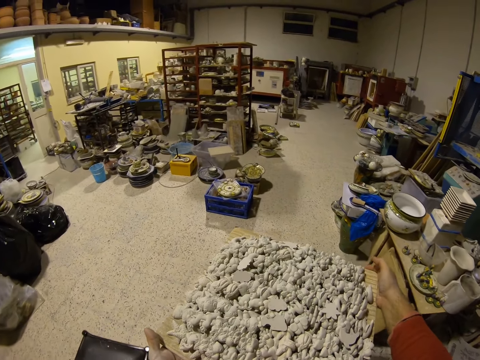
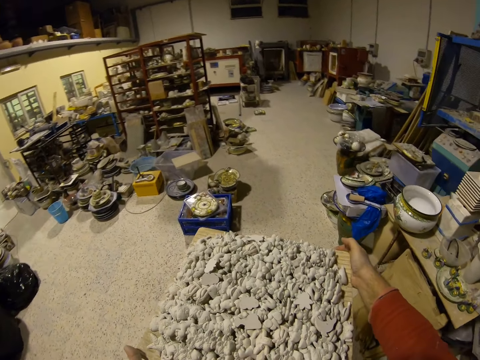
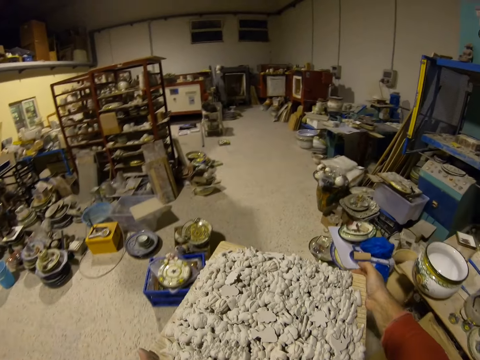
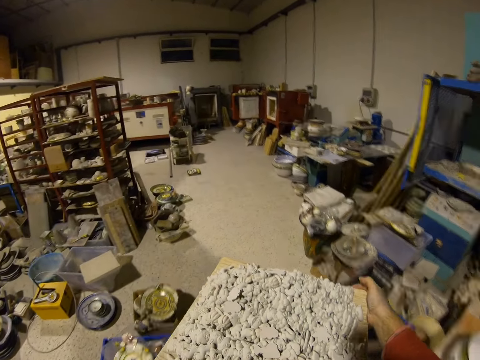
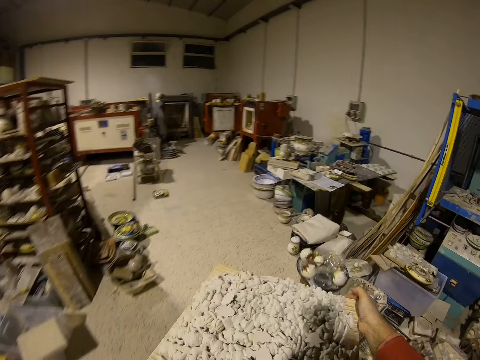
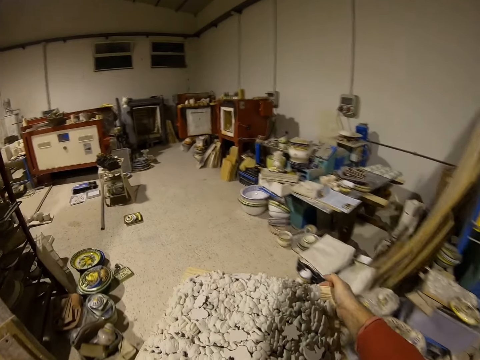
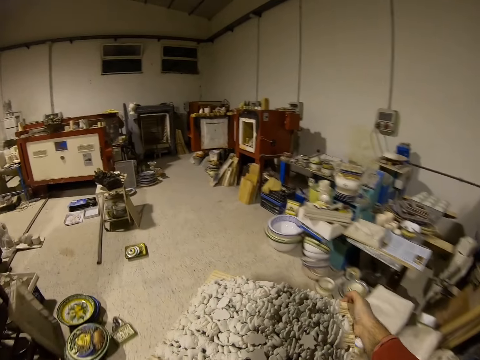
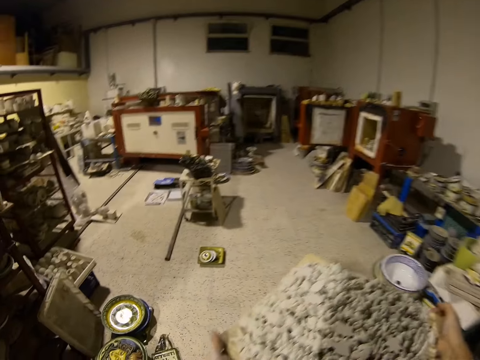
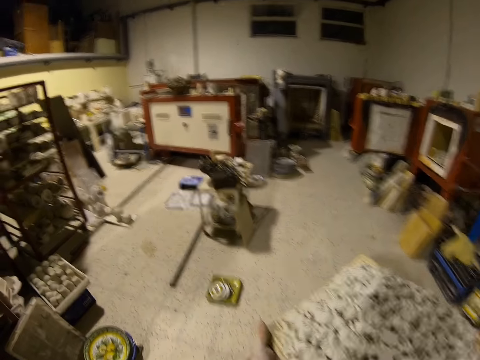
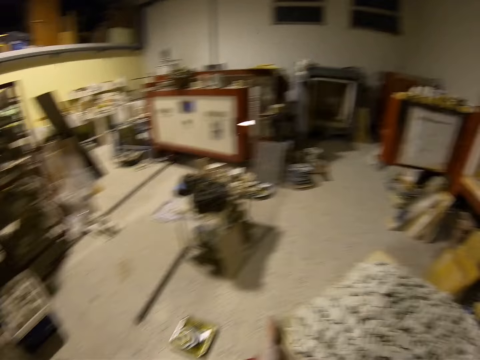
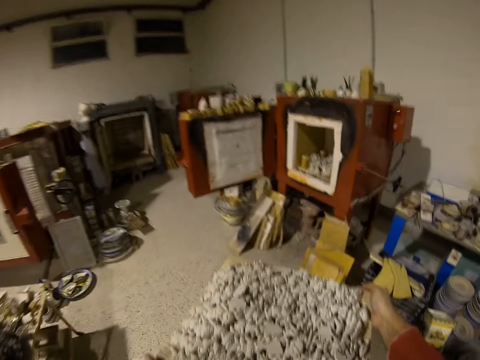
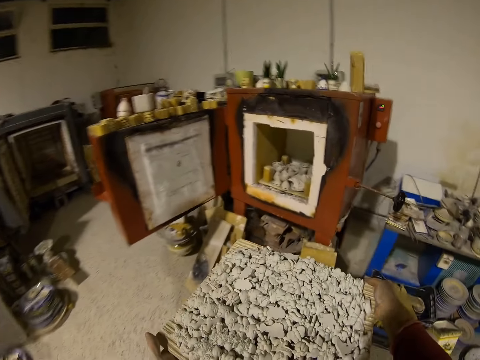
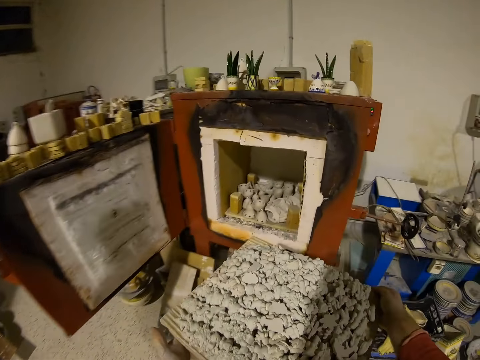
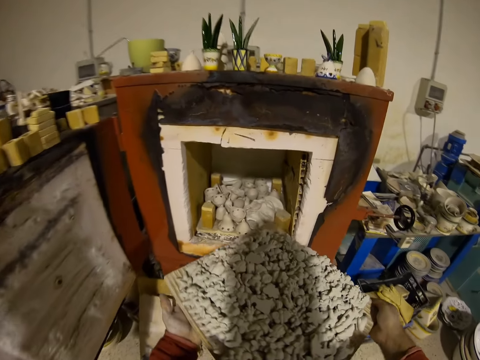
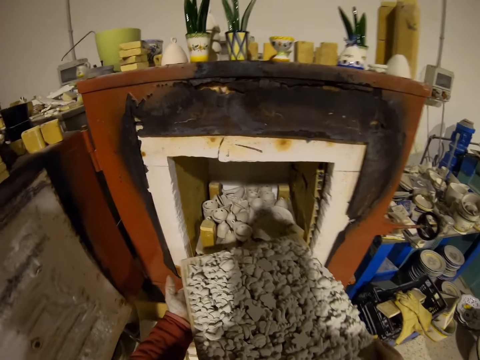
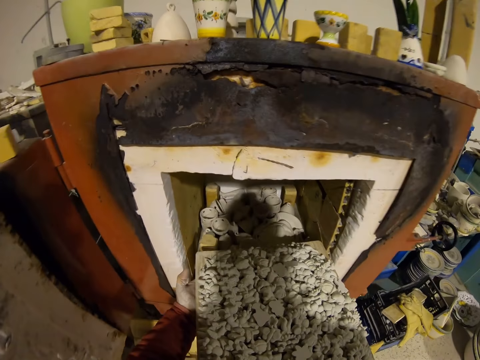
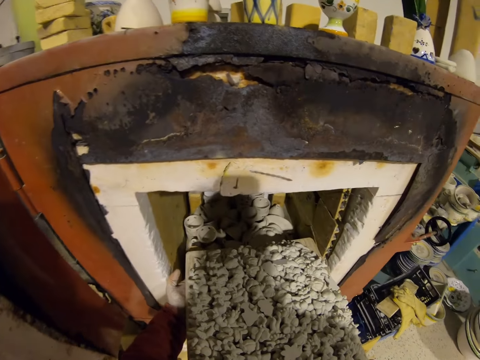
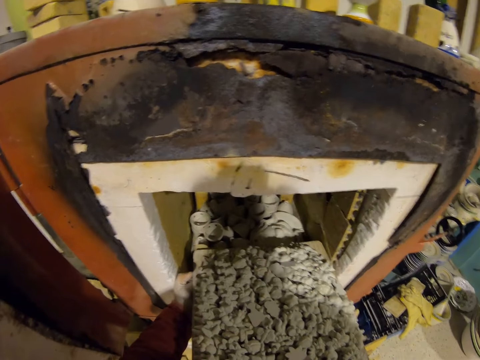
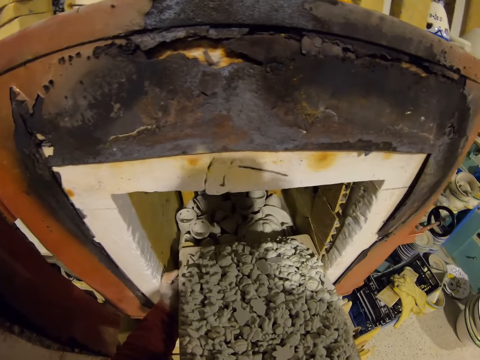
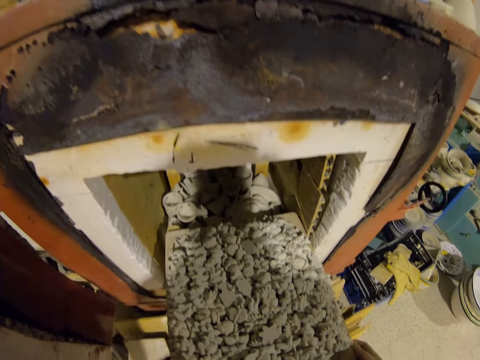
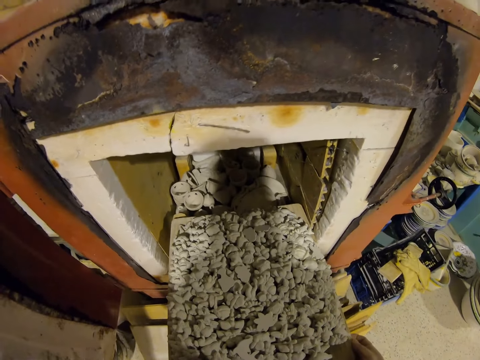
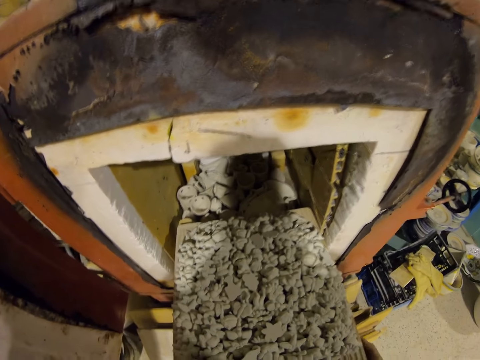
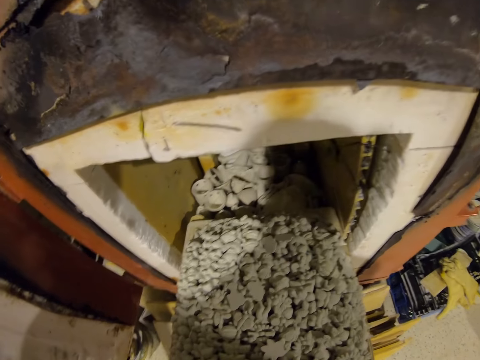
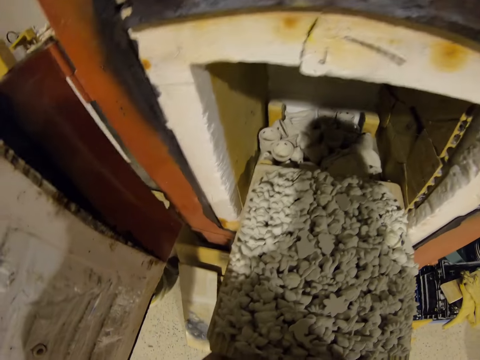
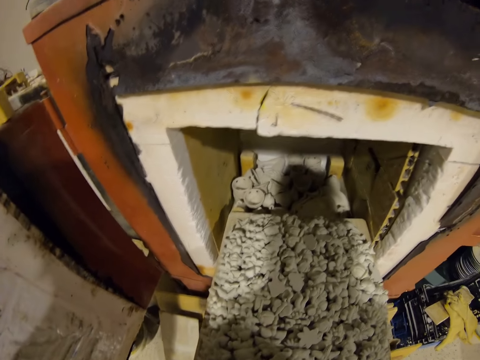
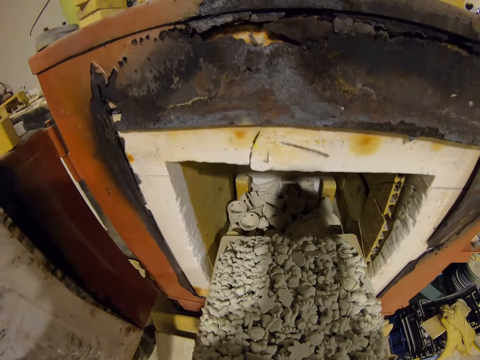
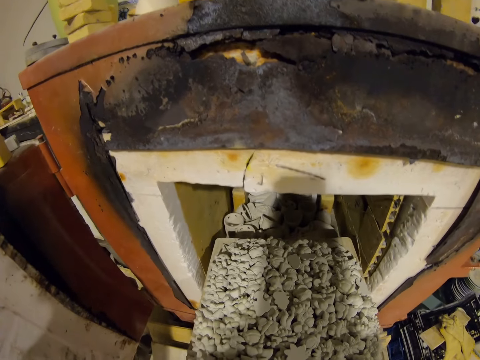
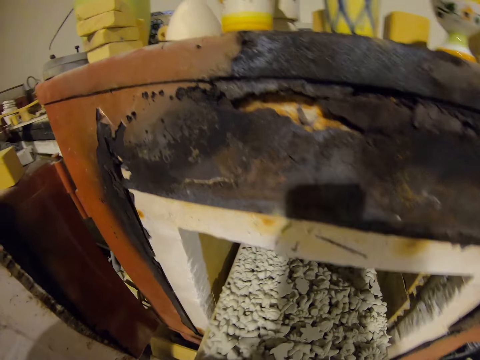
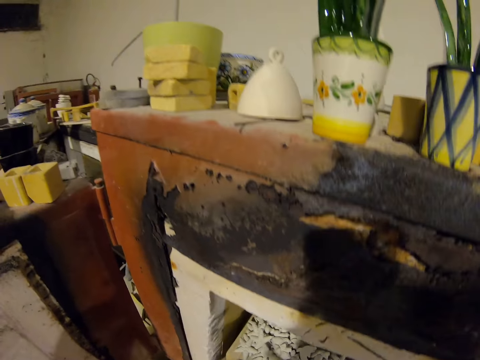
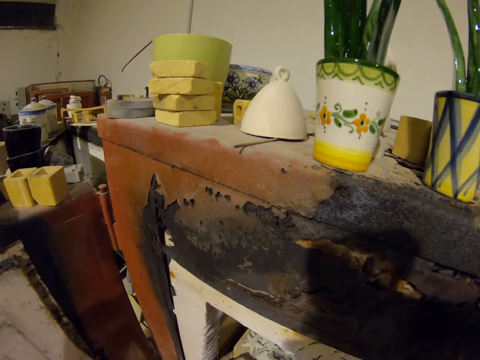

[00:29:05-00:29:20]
The camera wearer puts the board with potteries in the kiln.

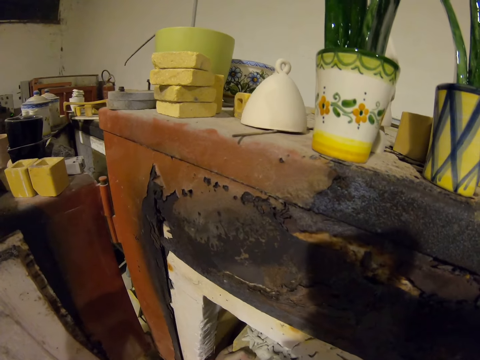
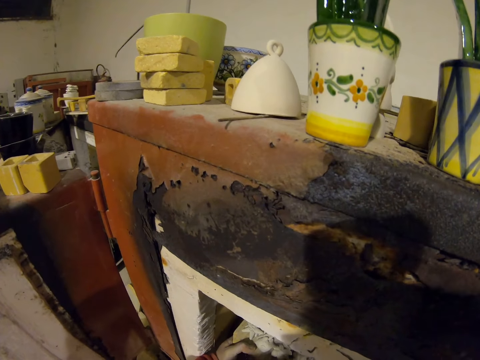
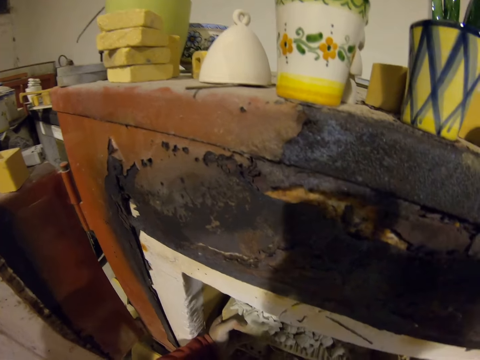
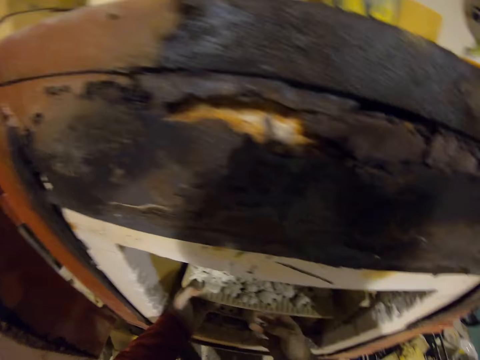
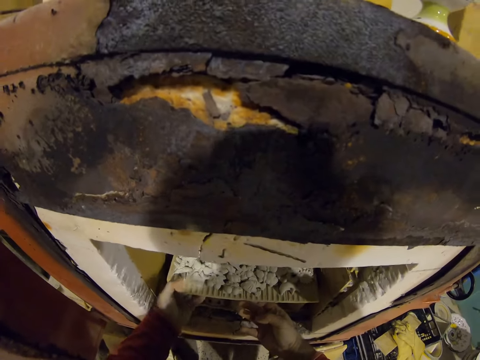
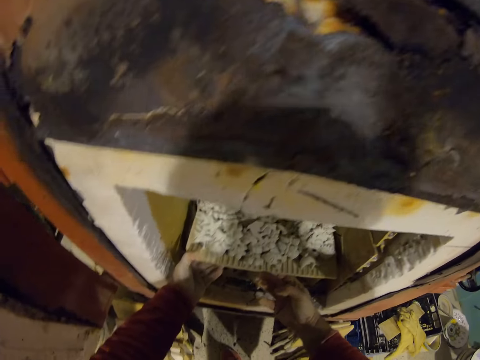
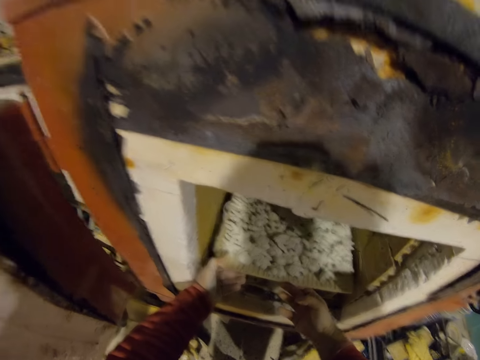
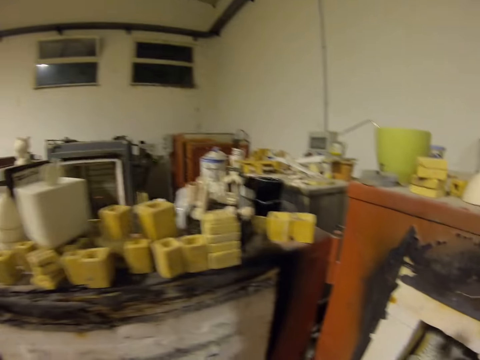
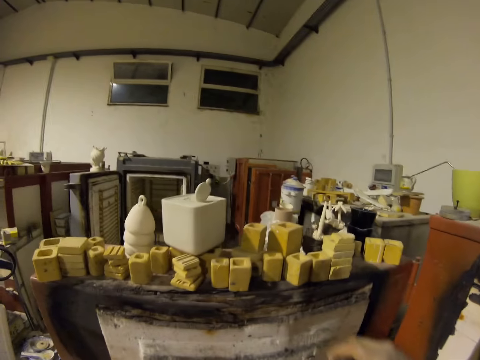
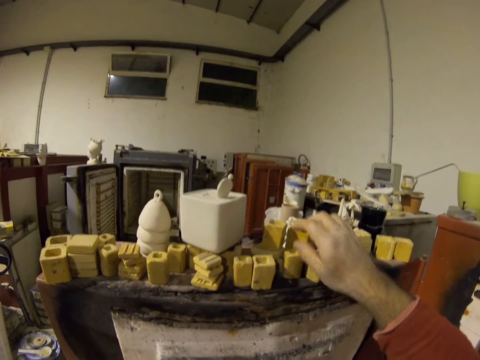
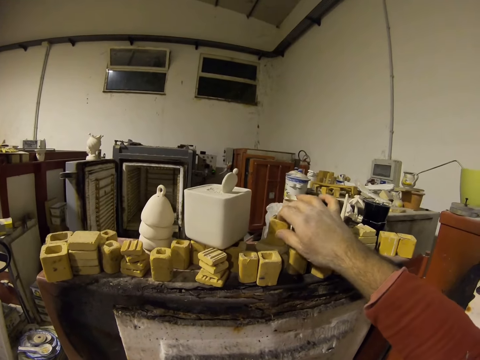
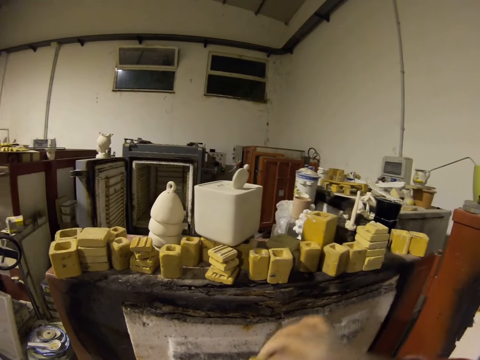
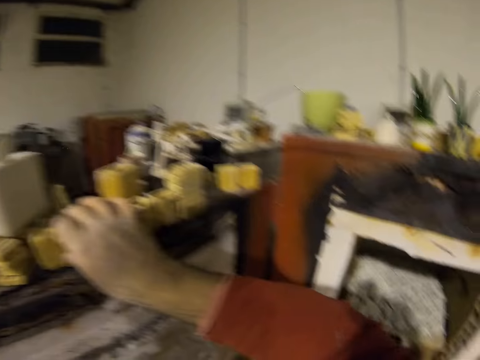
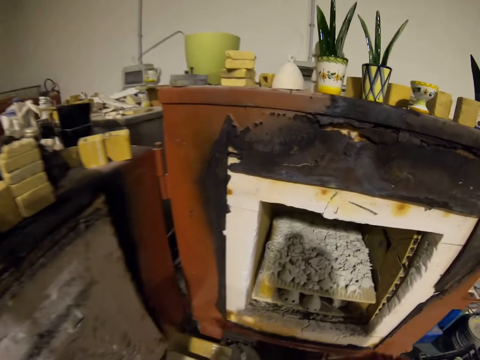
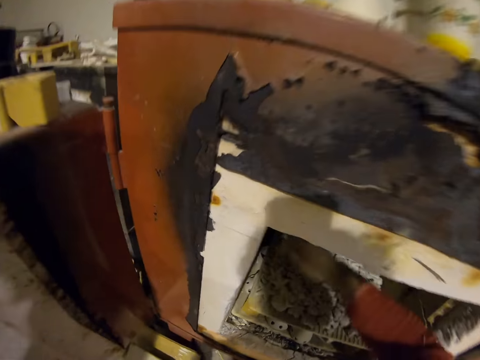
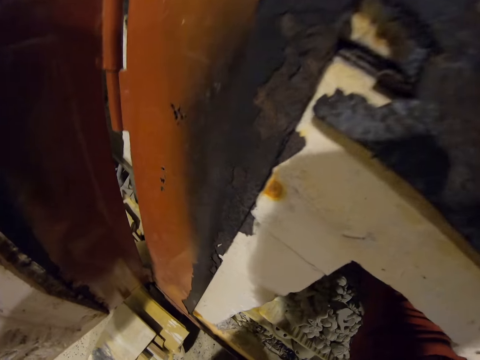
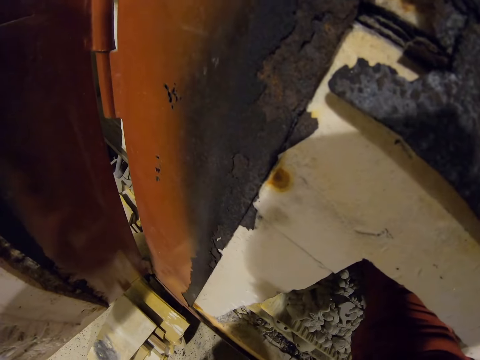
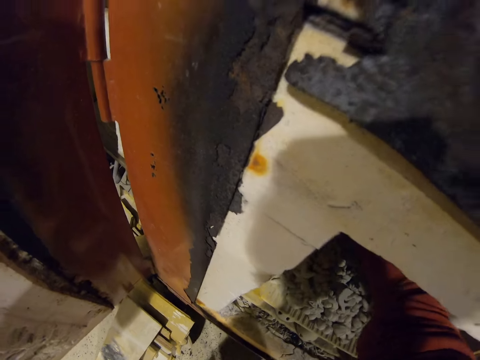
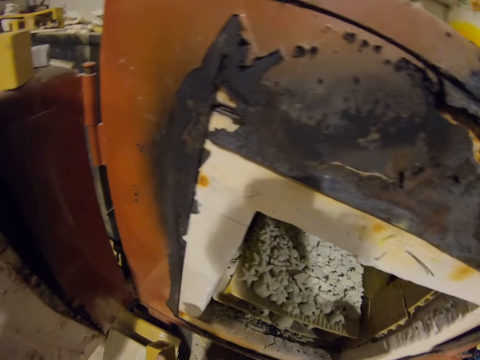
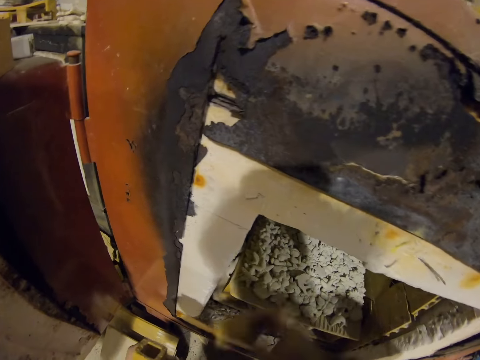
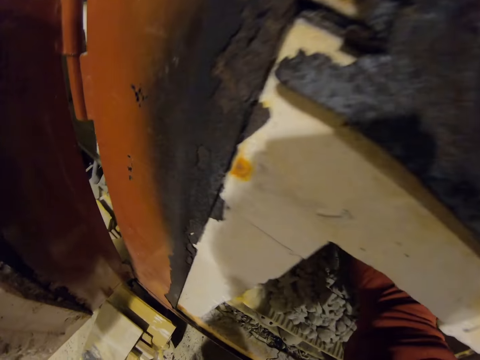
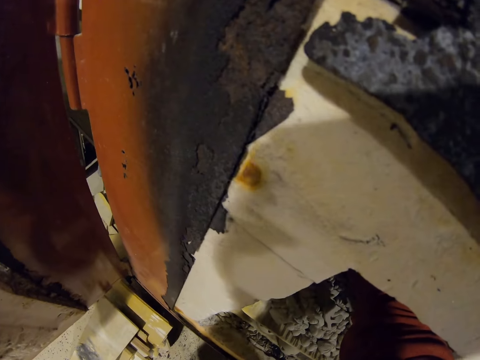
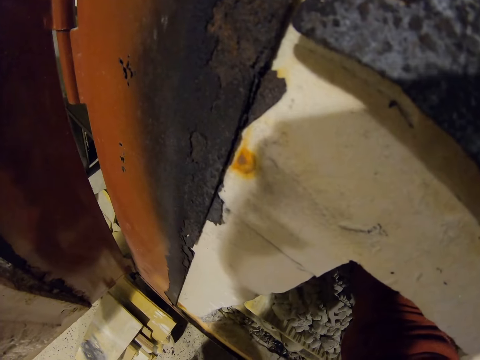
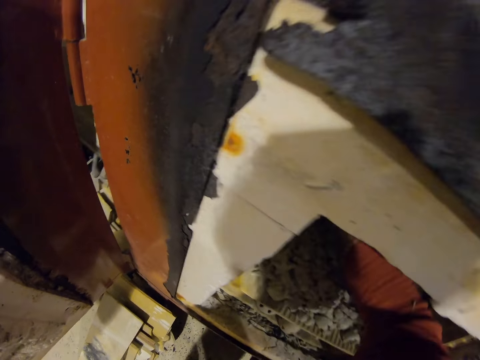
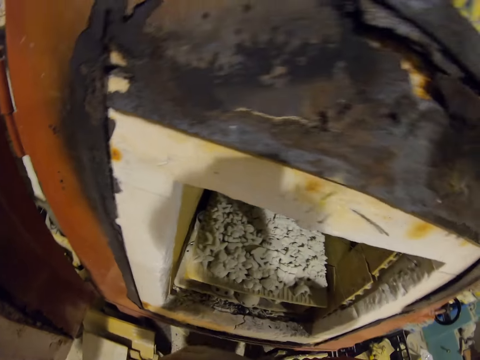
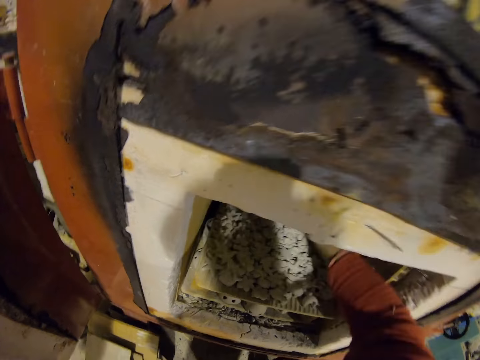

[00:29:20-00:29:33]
The camera wearer picks the potteries from the block wall with his right hand. He puts the potteries in the kiln with his right hand.
